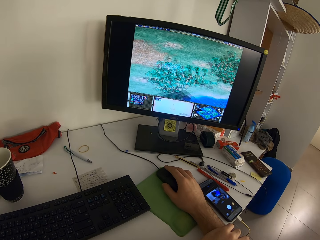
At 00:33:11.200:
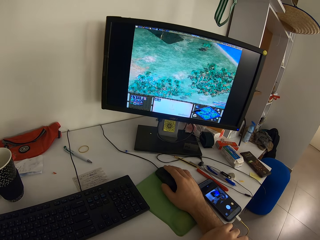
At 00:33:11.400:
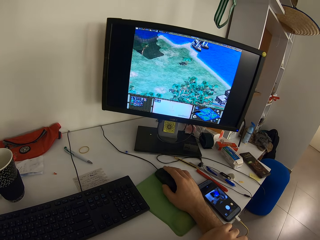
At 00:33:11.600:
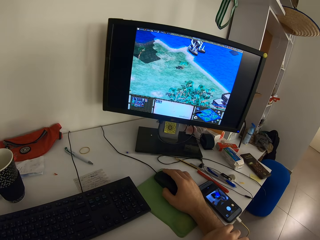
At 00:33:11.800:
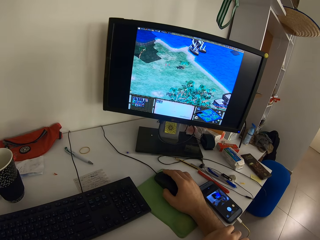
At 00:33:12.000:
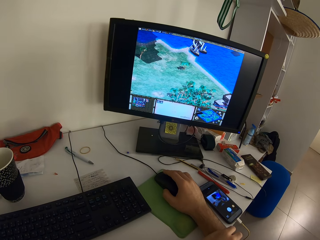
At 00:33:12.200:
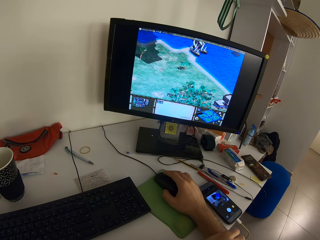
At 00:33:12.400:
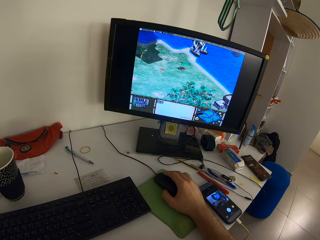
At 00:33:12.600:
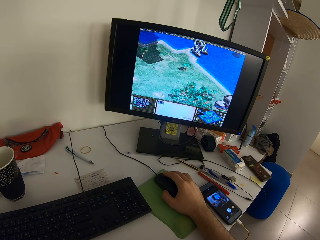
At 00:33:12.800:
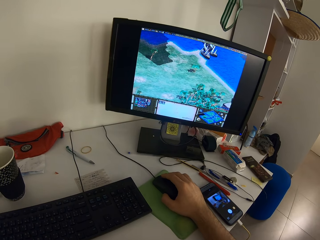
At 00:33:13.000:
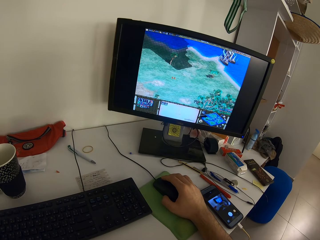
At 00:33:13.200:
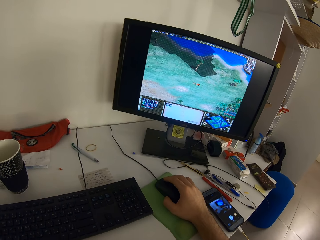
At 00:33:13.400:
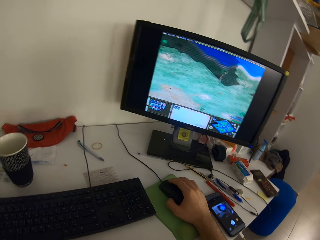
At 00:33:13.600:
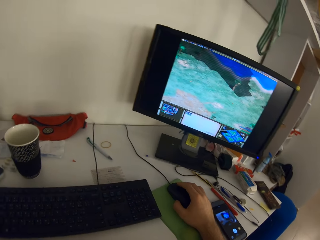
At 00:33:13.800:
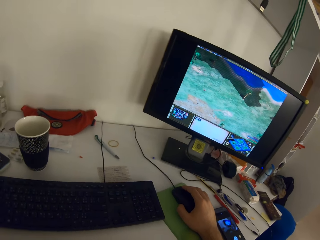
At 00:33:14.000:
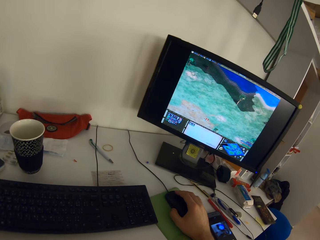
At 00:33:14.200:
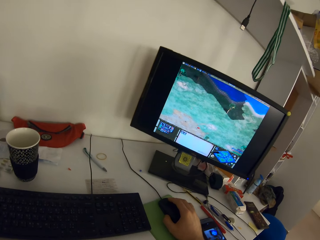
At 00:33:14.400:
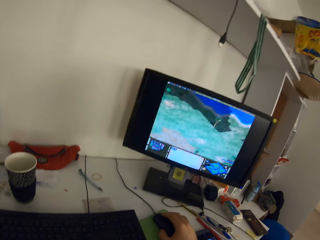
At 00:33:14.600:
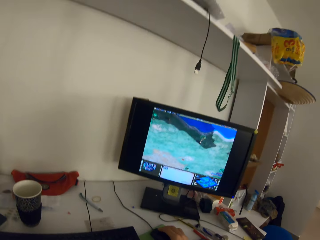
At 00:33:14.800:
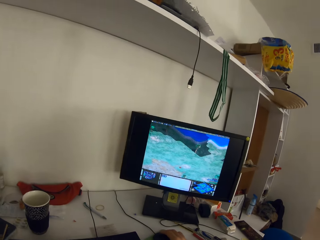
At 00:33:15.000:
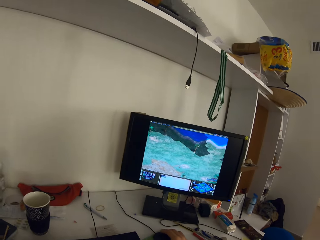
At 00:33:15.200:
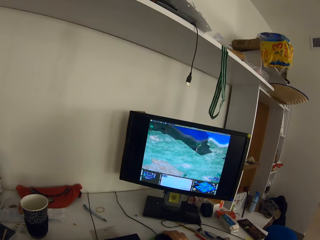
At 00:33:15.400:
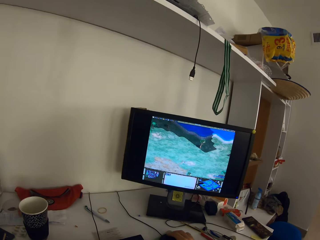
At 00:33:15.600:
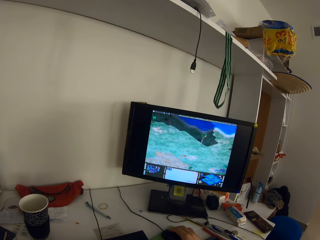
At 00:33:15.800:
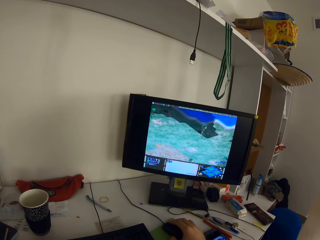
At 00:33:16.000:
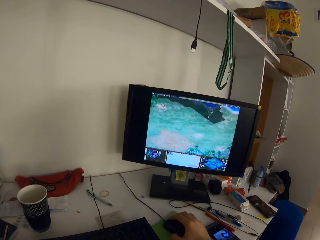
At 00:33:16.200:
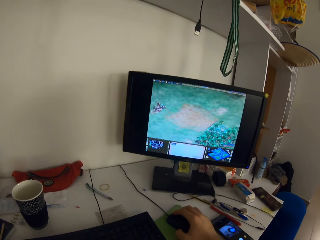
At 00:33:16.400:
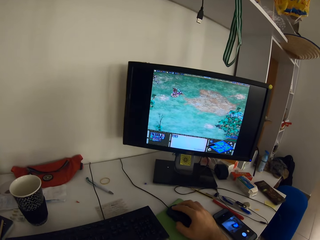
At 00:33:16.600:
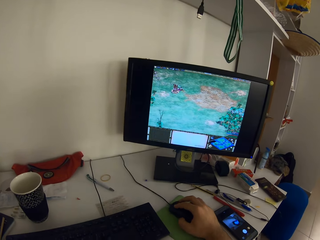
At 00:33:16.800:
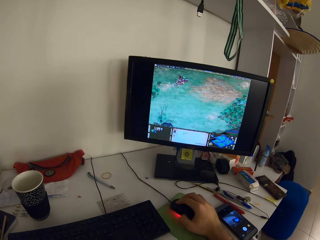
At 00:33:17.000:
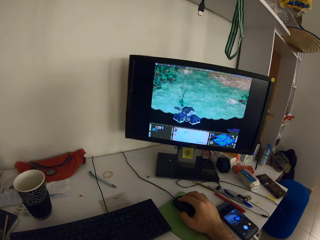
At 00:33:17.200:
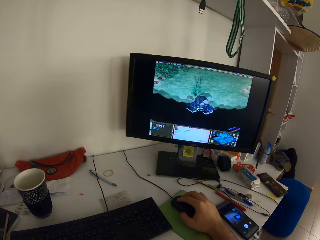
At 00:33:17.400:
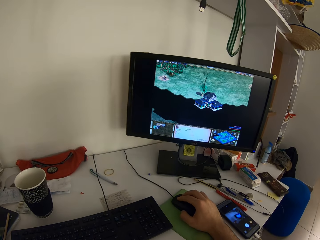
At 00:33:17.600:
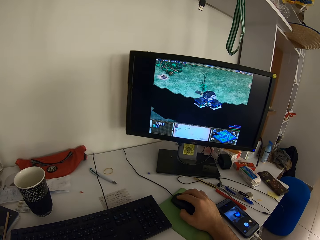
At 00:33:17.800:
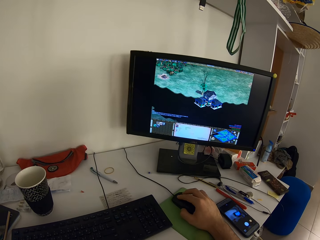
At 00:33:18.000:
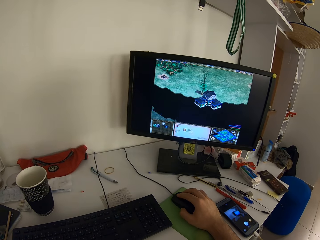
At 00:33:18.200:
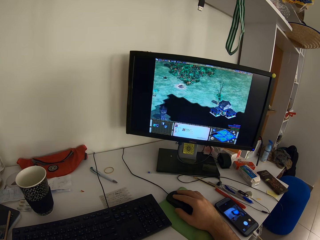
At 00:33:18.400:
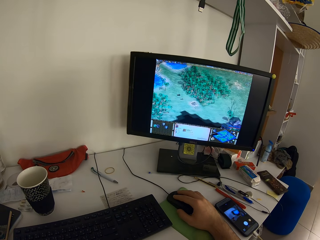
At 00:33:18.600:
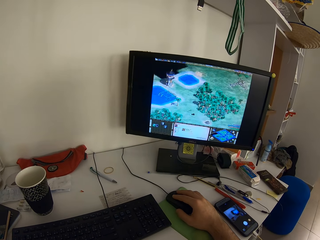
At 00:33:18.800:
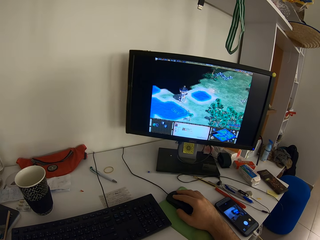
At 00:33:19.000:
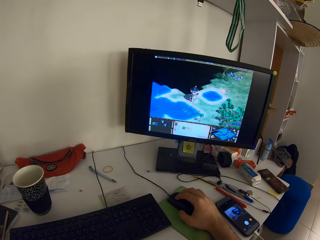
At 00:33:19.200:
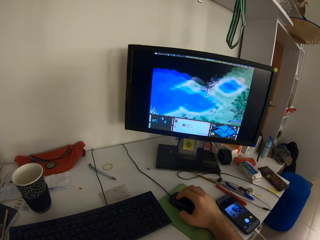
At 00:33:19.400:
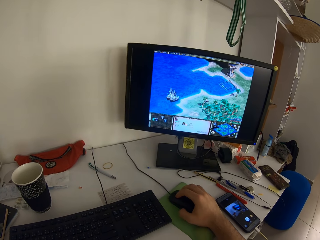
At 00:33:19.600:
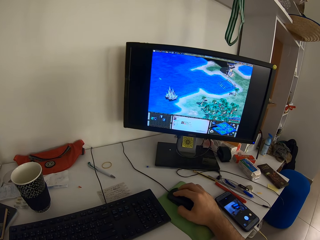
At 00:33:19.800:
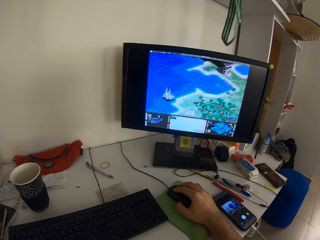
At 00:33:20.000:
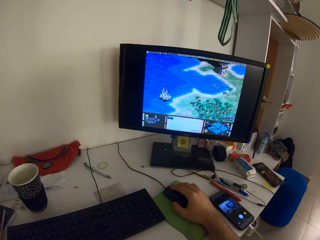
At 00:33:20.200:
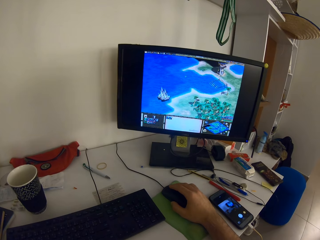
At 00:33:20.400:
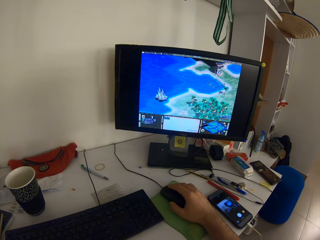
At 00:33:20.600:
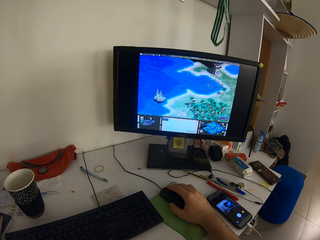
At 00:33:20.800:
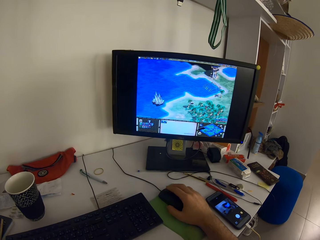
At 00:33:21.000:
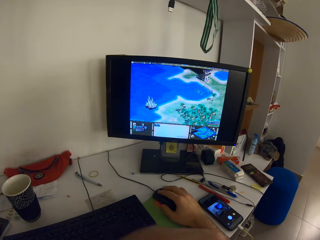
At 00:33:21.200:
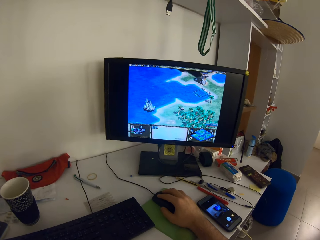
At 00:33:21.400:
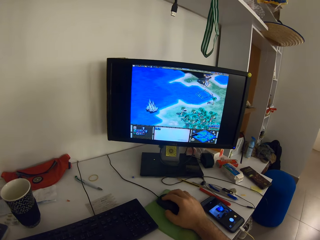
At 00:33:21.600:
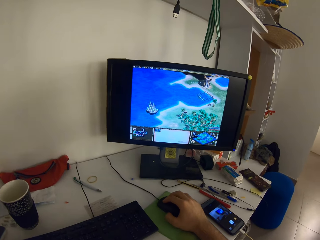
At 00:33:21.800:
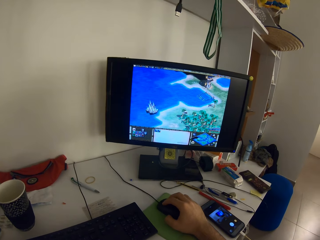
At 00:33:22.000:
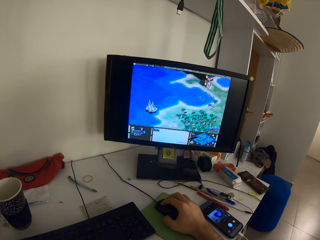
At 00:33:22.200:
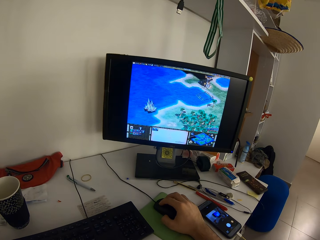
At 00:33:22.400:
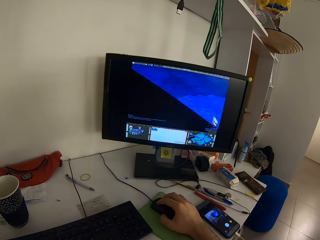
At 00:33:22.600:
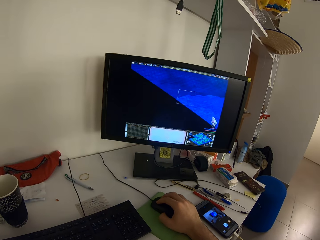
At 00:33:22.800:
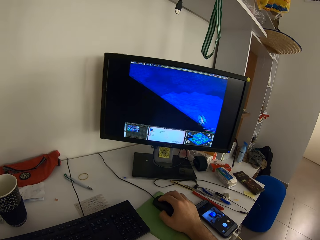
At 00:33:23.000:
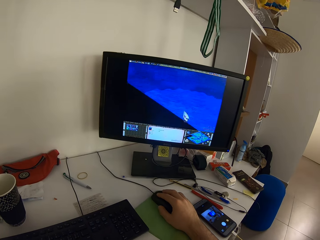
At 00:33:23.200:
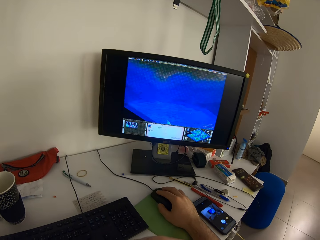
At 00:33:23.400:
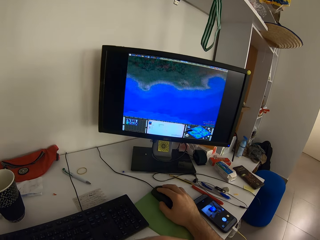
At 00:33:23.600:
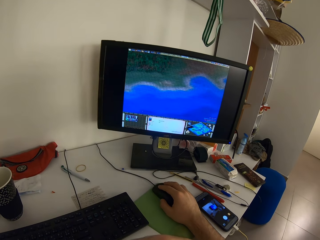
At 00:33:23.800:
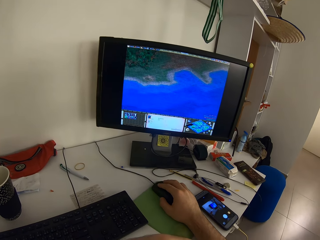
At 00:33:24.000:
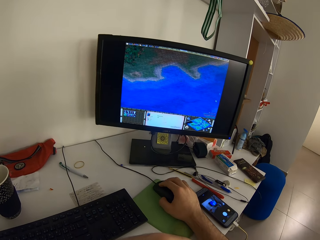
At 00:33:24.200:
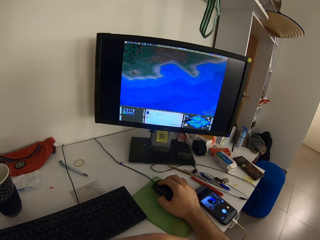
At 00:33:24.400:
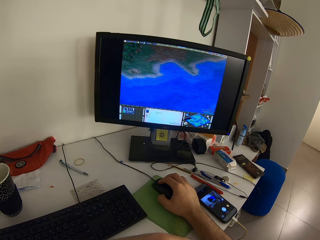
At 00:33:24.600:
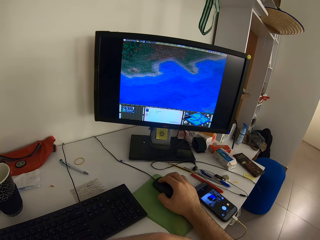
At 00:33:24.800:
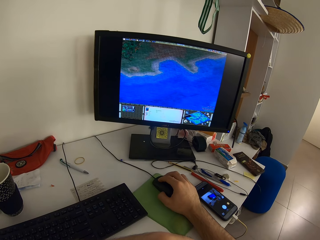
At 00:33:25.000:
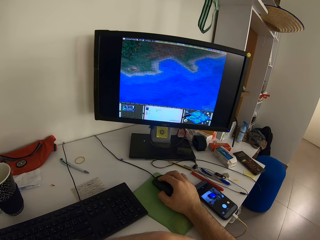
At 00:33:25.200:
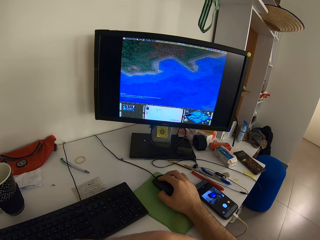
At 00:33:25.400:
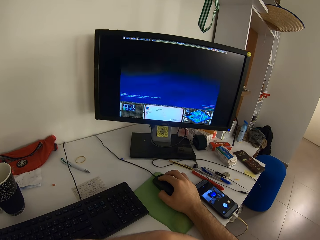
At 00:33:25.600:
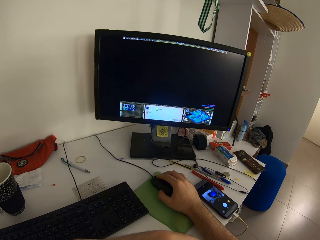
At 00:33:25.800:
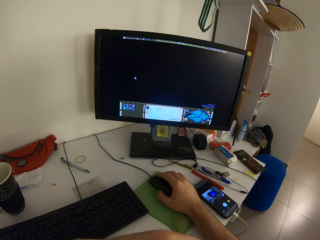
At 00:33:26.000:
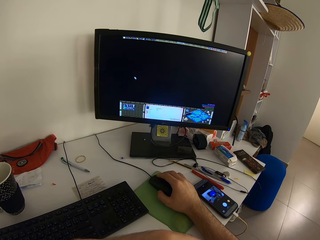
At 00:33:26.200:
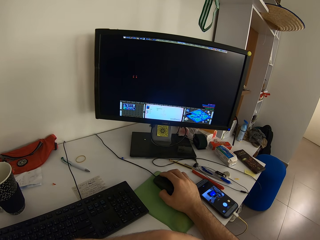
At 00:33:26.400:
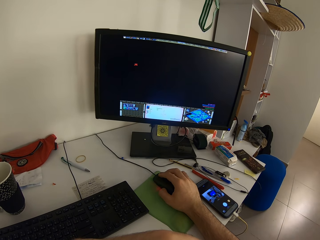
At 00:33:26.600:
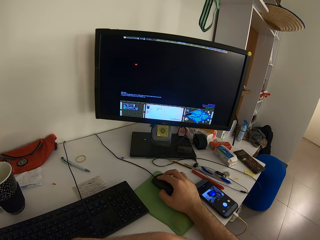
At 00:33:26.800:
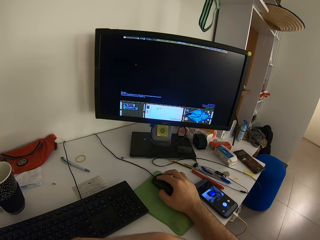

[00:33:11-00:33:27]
The camera wearer moves the left hand. They move the left hand again.

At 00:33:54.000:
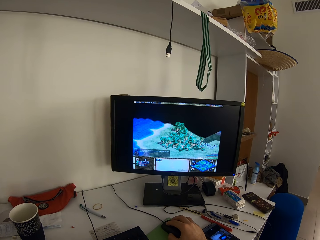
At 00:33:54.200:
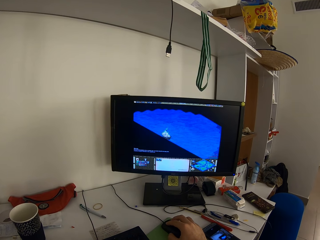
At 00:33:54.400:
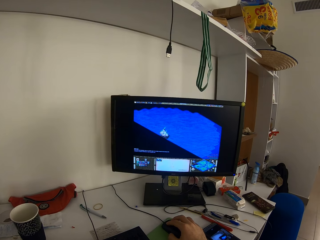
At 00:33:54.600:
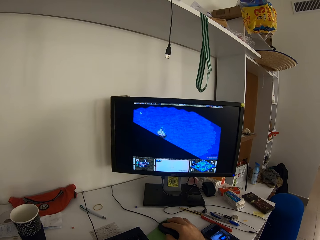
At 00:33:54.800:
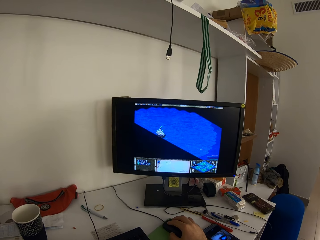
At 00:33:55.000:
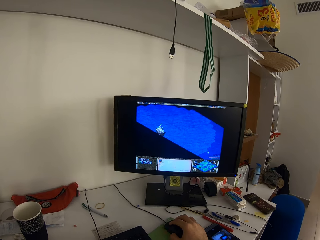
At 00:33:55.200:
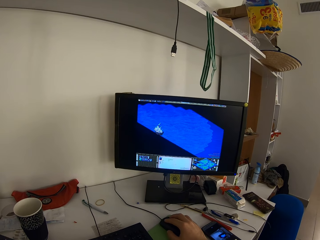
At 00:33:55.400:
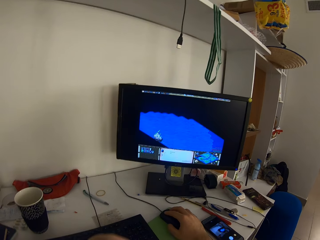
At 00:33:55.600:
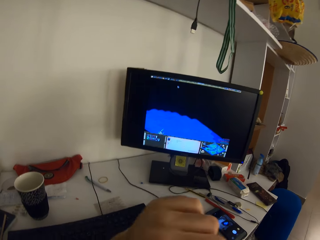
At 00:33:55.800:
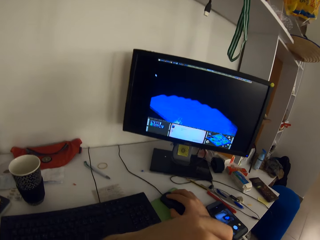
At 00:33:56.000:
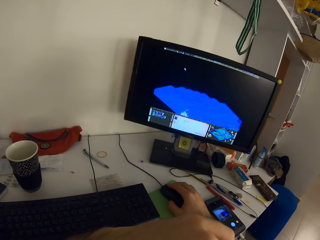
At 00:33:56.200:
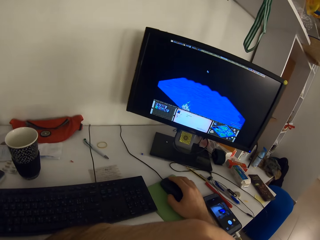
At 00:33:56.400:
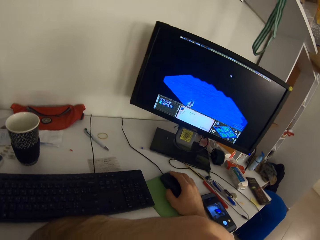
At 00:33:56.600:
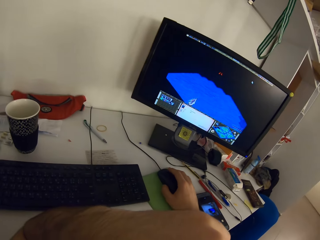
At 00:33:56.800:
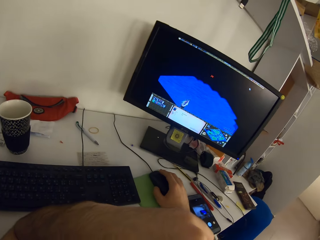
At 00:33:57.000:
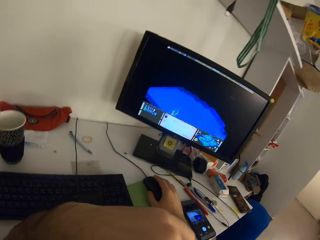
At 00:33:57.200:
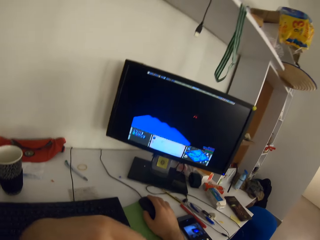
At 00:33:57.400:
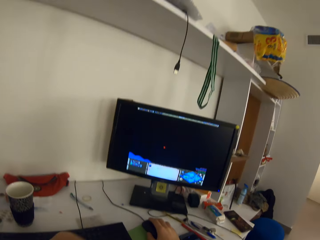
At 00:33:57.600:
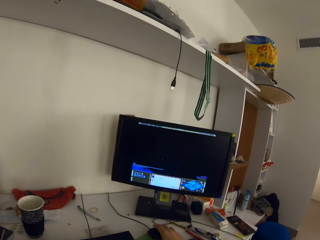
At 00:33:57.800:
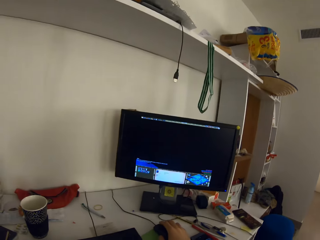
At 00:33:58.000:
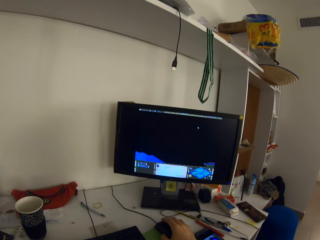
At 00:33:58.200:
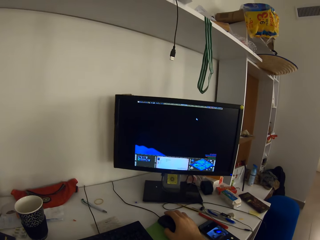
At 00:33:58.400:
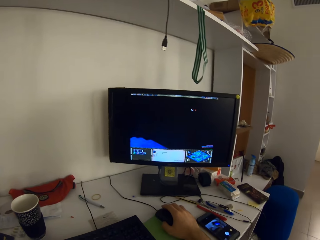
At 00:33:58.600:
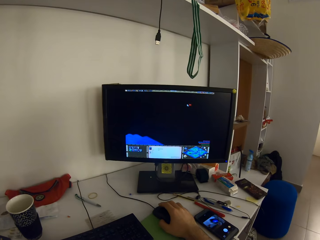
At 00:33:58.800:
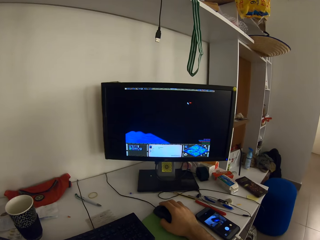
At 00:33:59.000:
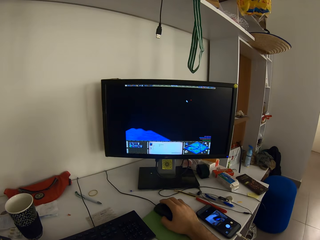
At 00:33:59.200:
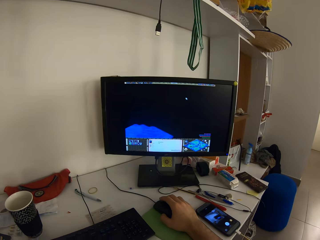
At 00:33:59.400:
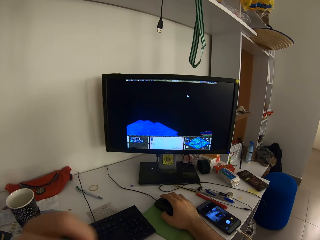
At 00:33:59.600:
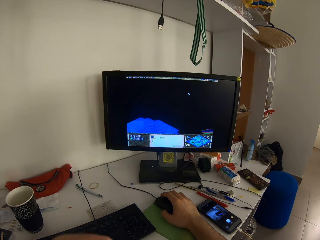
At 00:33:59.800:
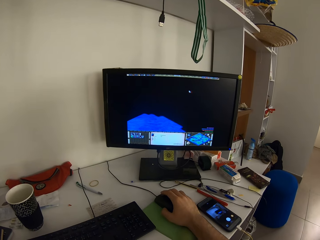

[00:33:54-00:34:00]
The camera wearer moves the left hand. They move the left hand again.
